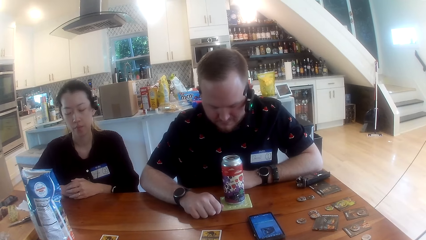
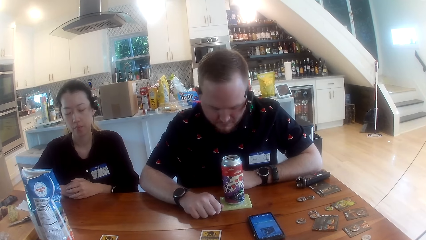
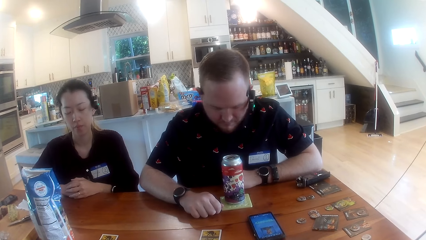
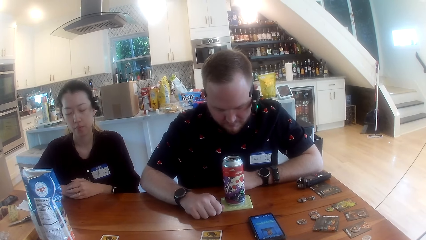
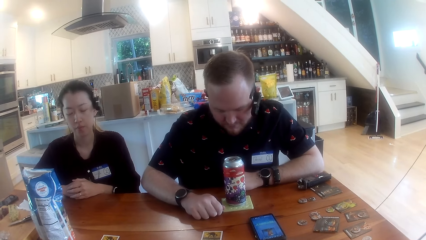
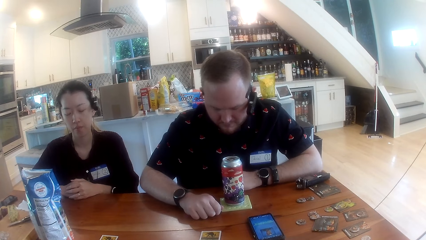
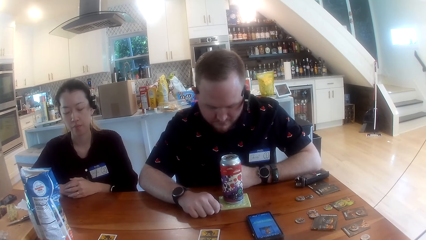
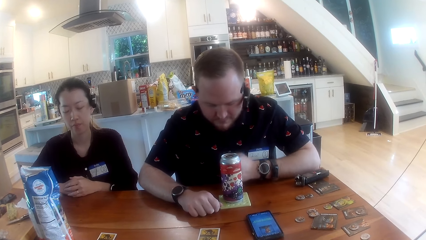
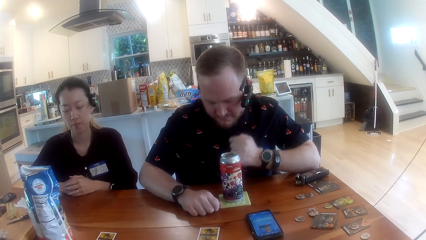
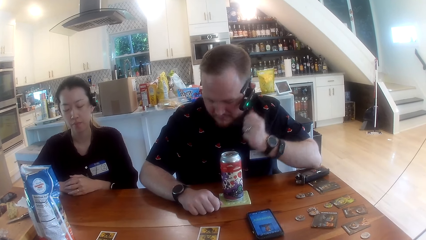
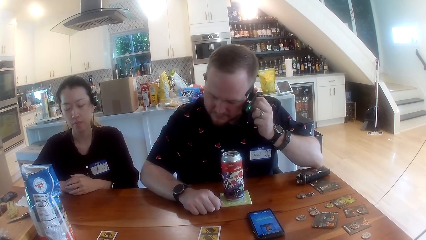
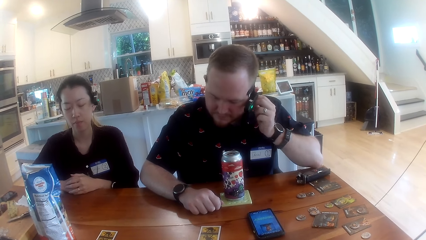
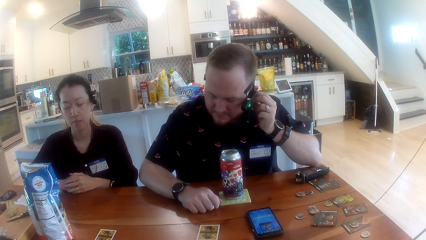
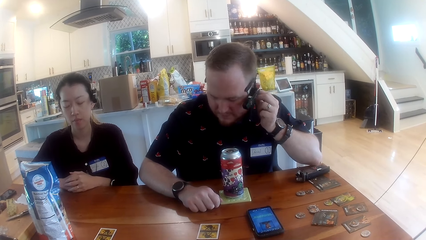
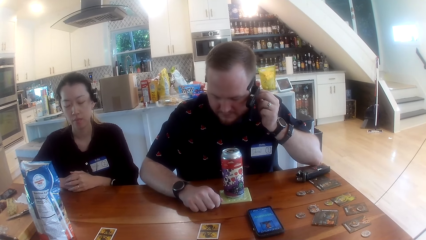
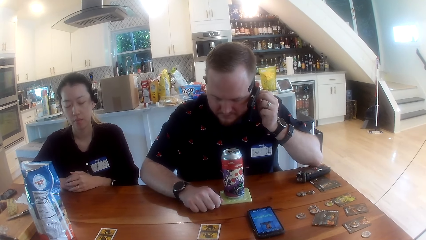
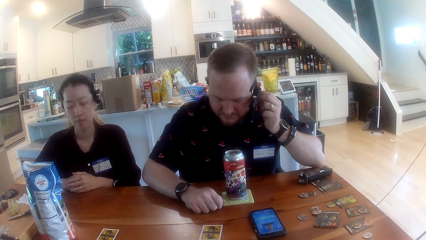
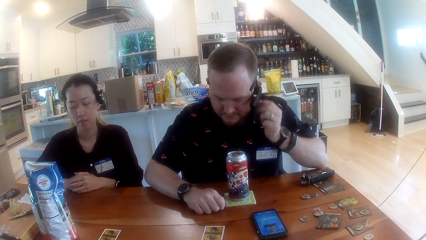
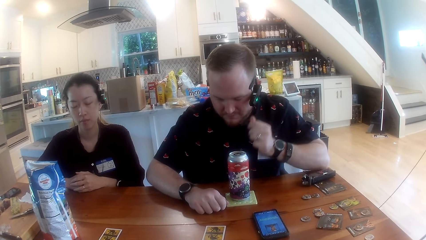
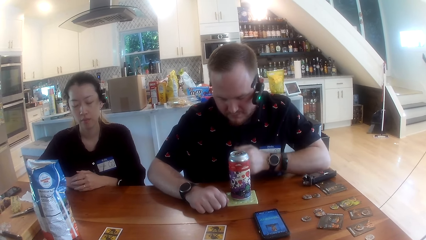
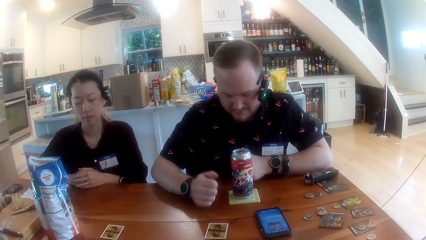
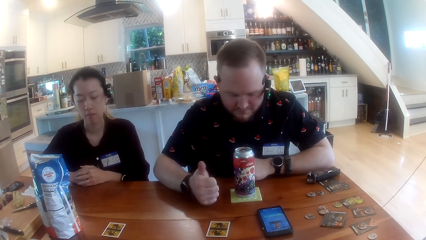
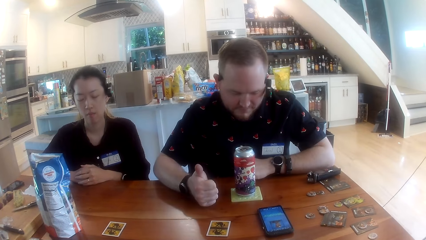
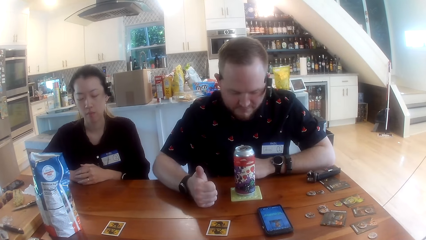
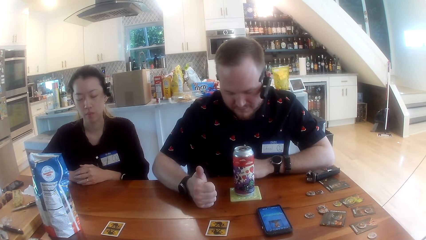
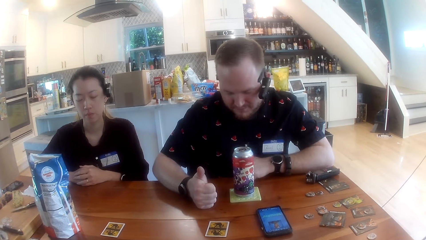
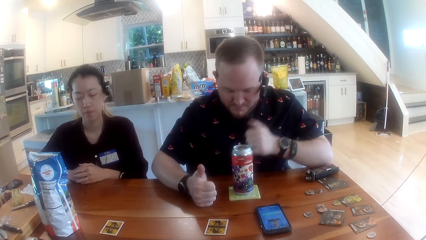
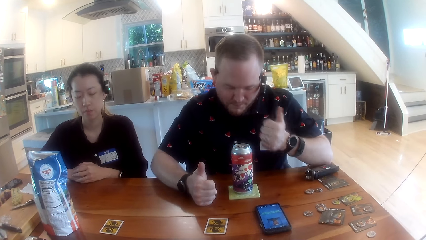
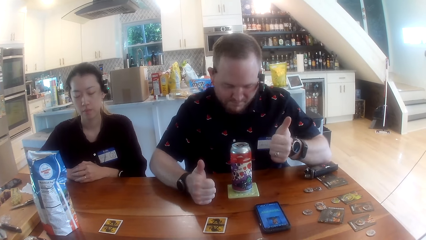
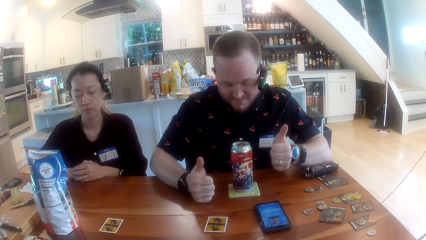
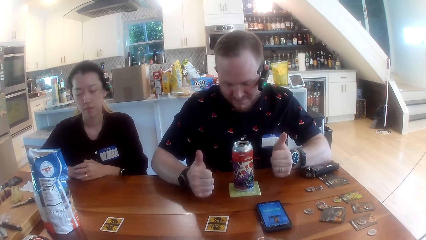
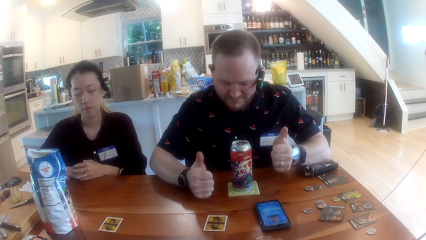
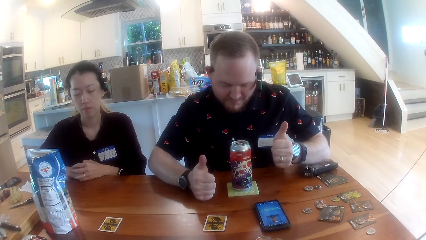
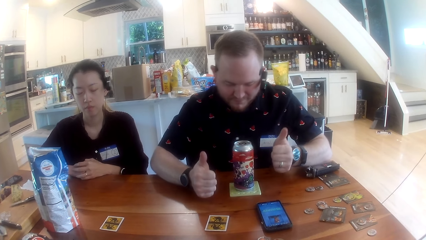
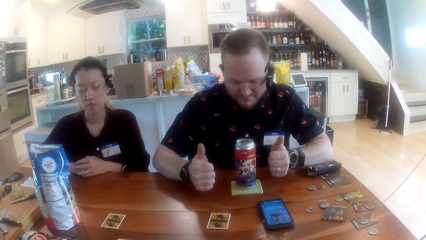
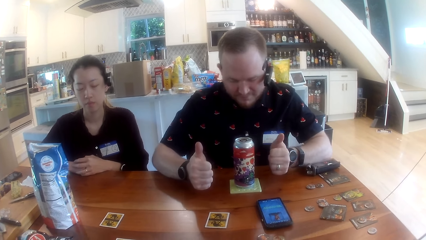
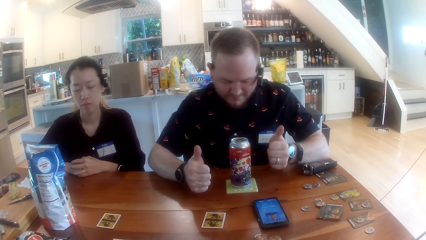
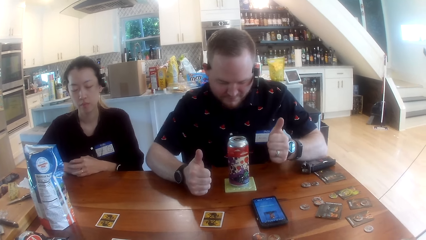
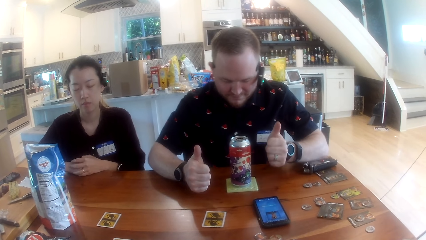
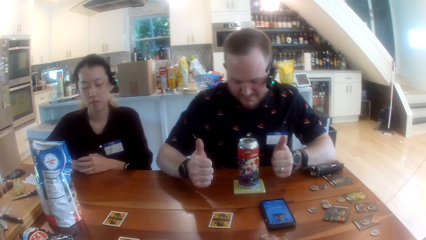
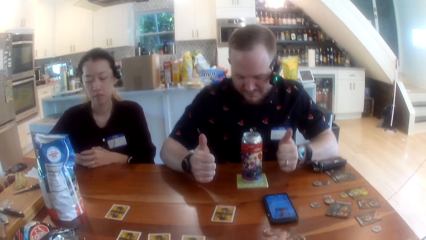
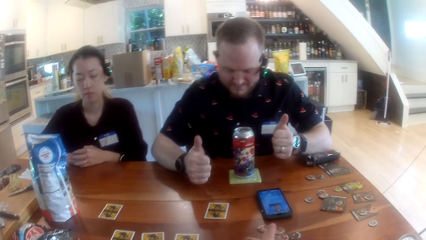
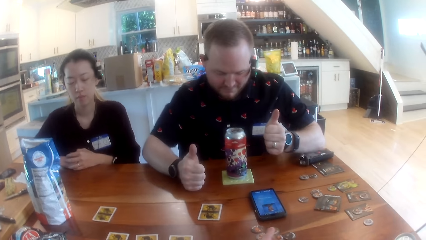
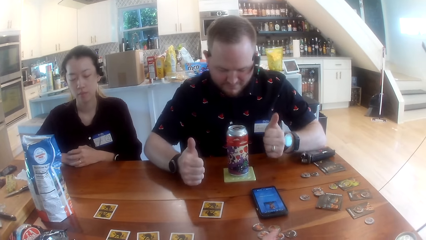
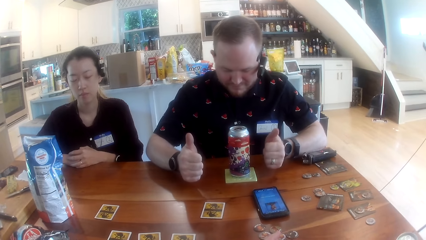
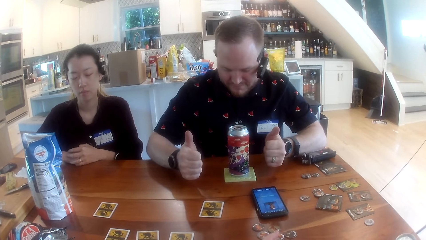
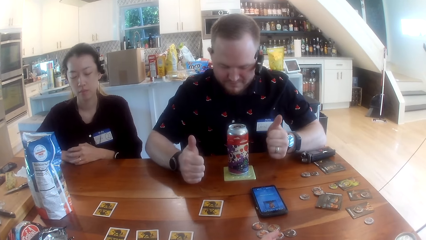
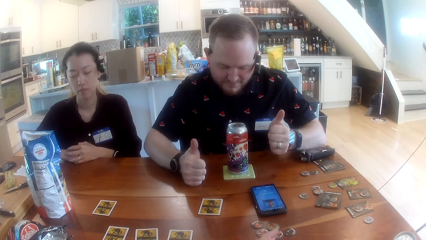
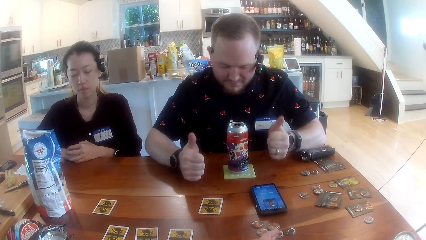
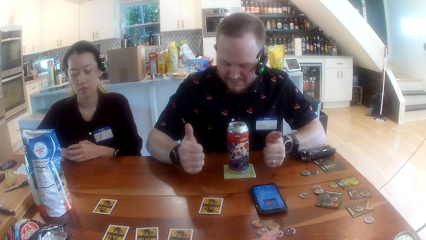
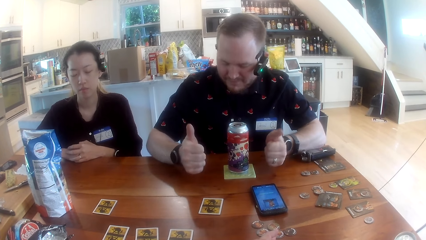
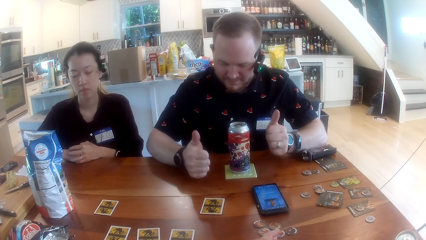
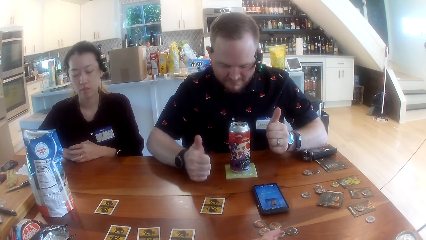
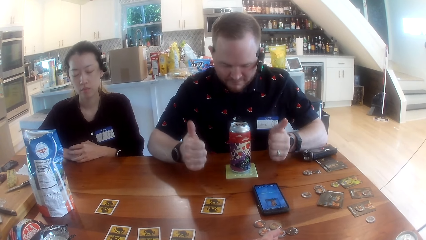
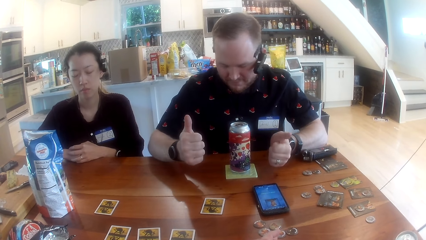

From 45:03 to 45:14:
The man touches his left ear with his left hand. The man makes gestures with his left hand. The man makes gestures with his right hand.

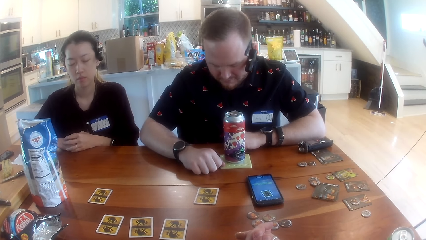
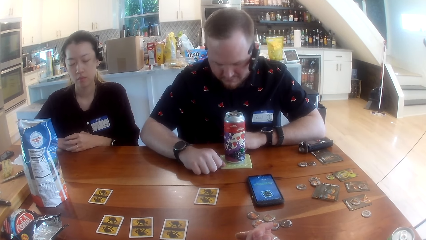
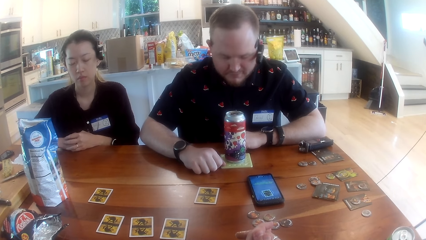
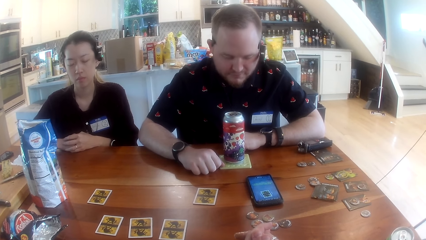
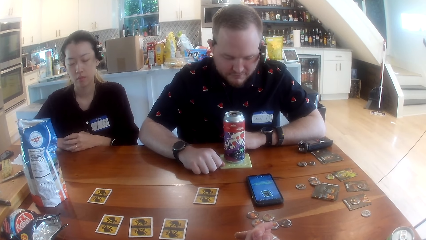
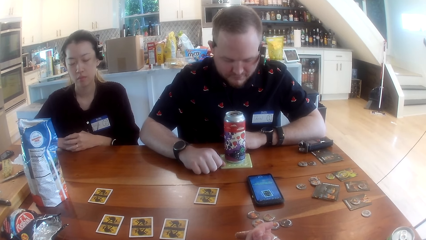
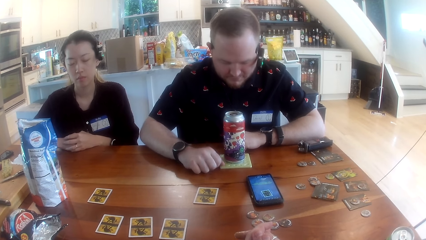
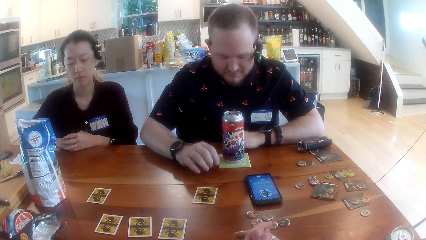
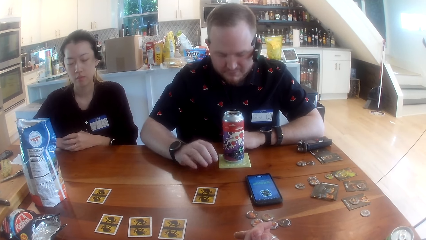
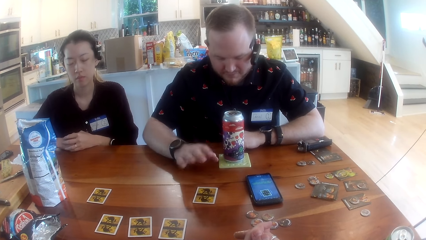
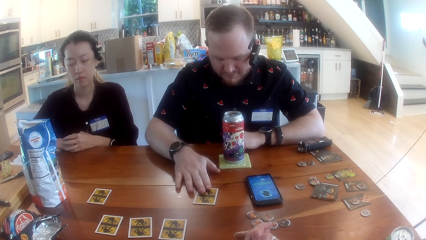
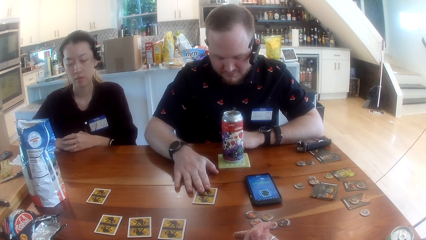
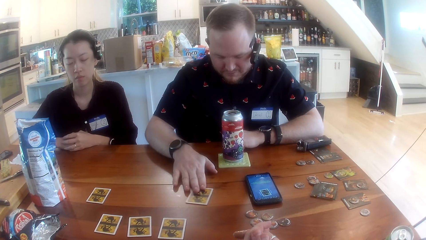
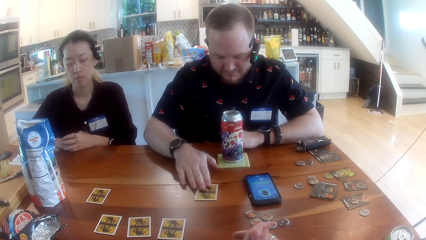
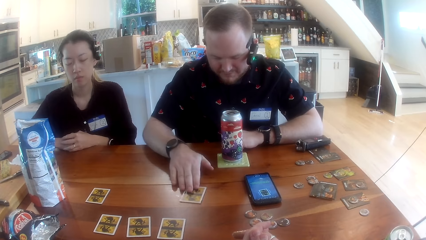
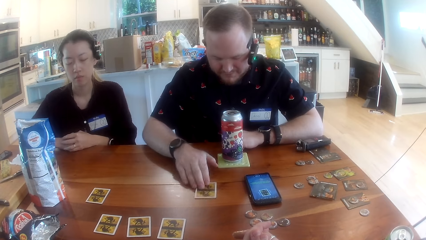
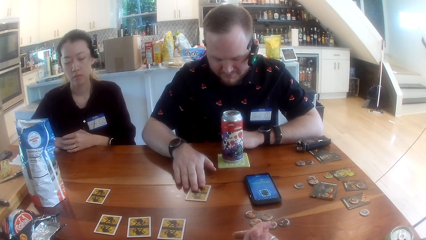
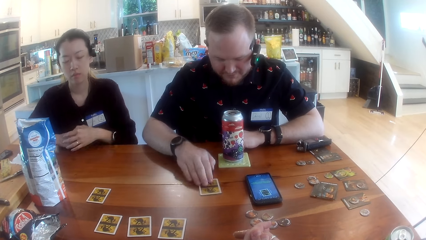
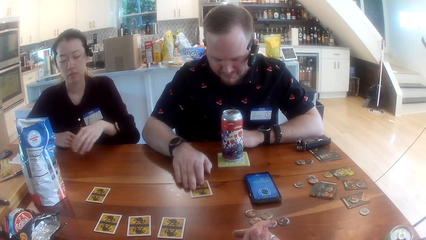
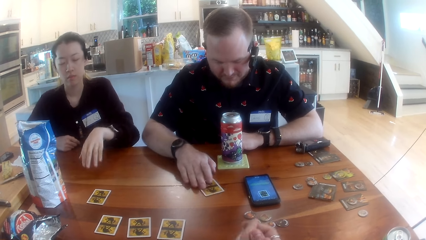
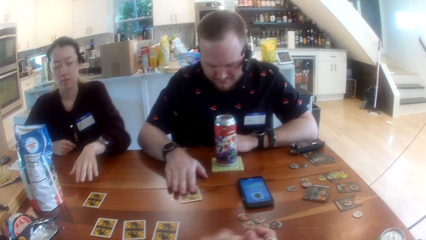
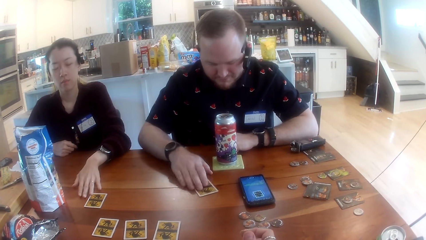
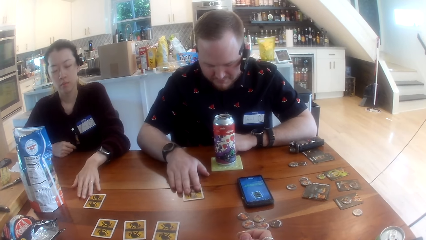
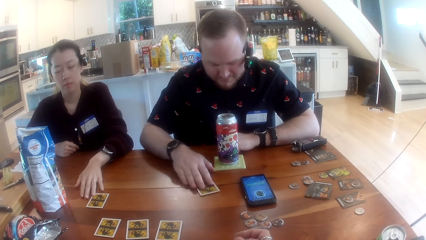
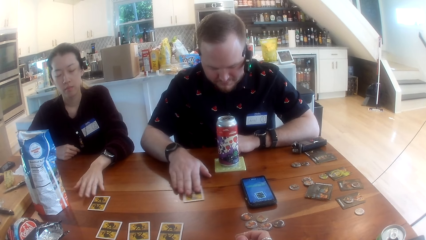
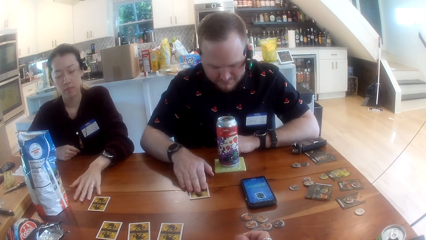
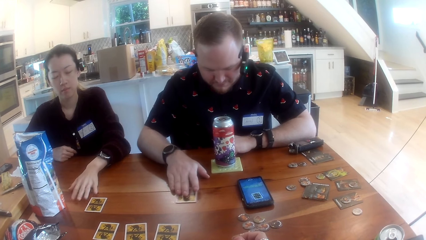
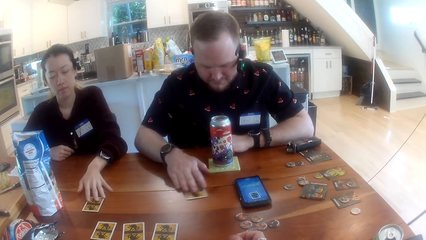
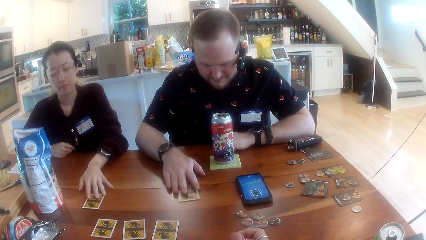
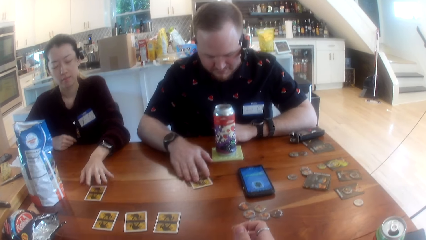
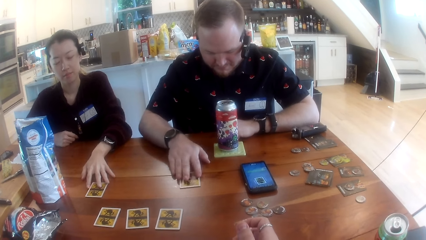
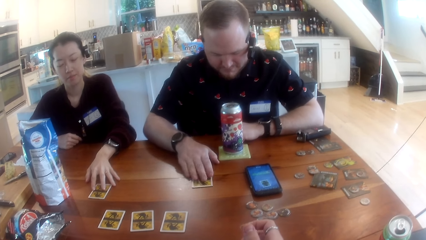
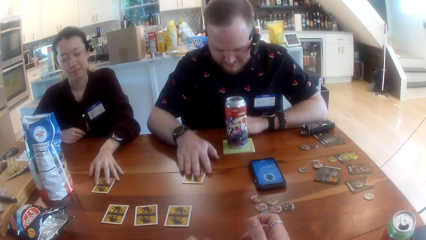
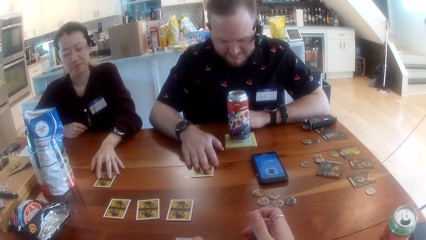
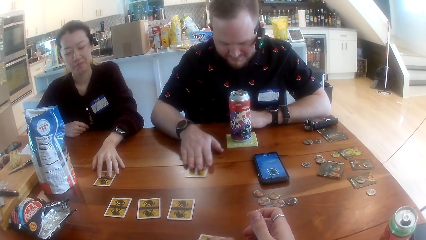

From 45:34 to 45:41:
The man touches a card on the table with his right hand. The man moves the card on the table around with his right hand. A woman touches a card on the table with her right hand. The camera wearer interacts with the people at the table.
